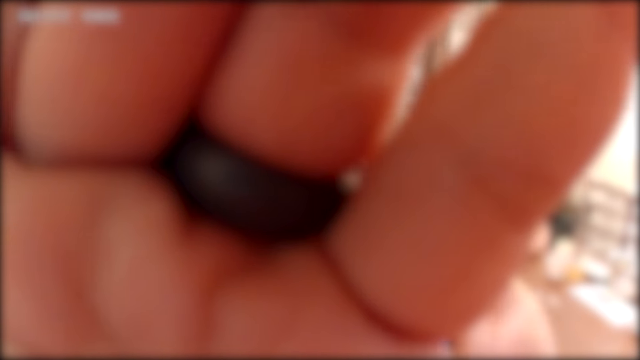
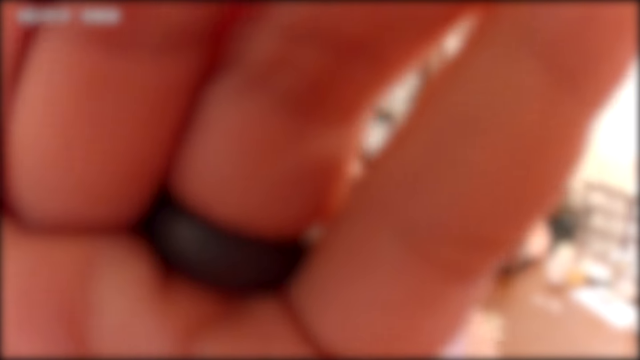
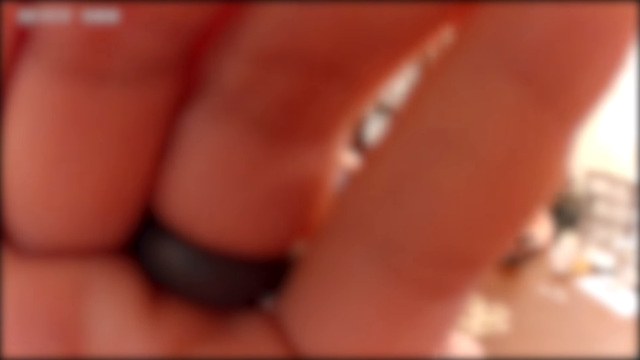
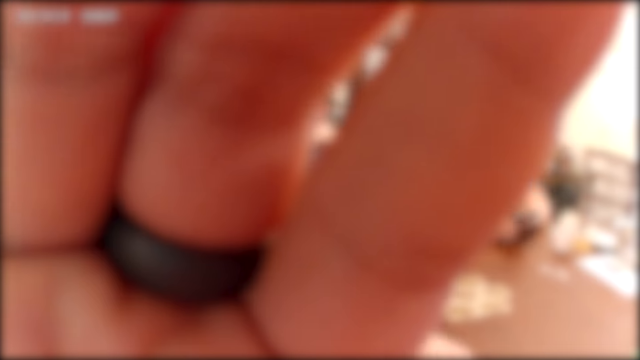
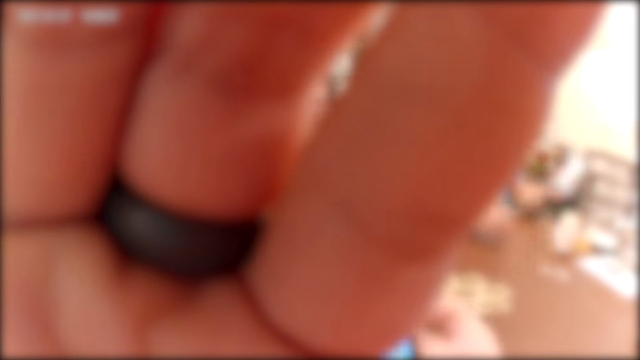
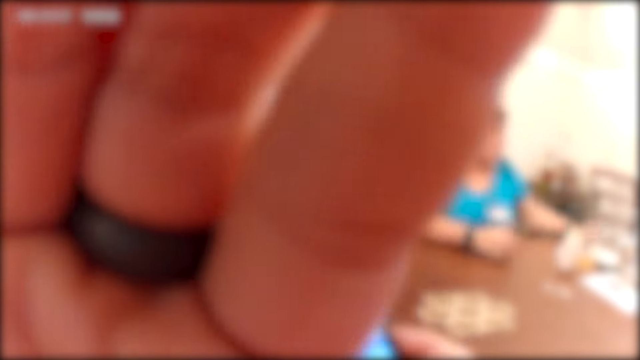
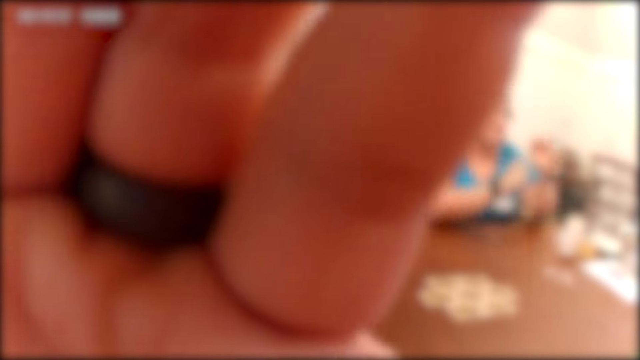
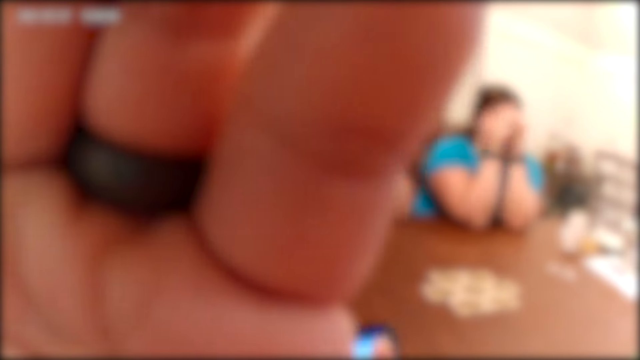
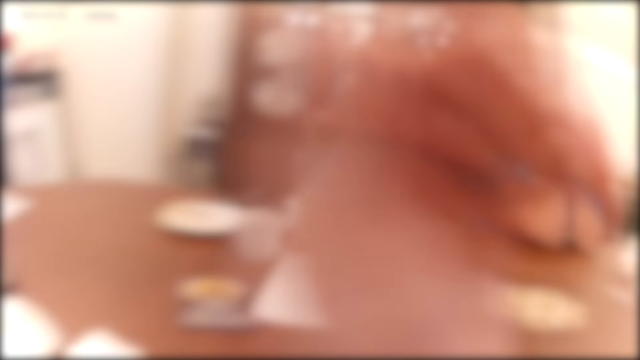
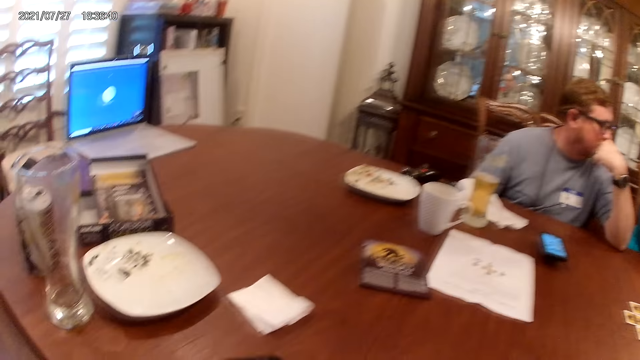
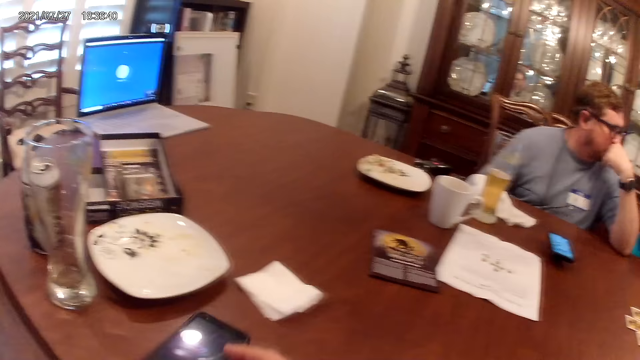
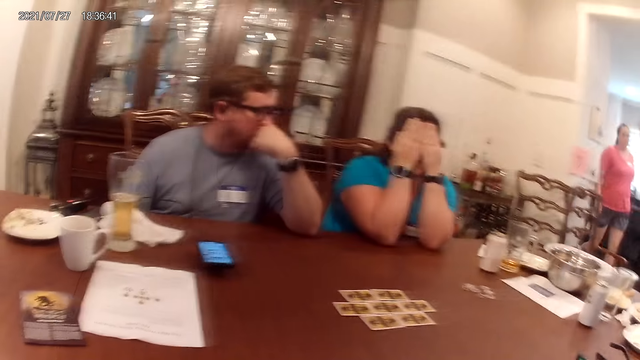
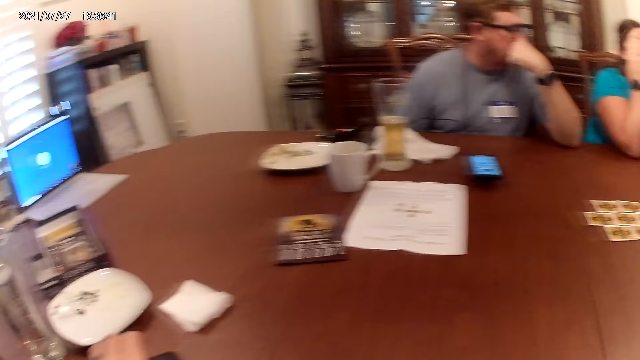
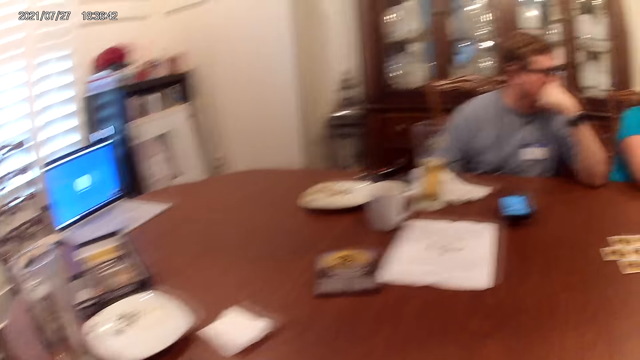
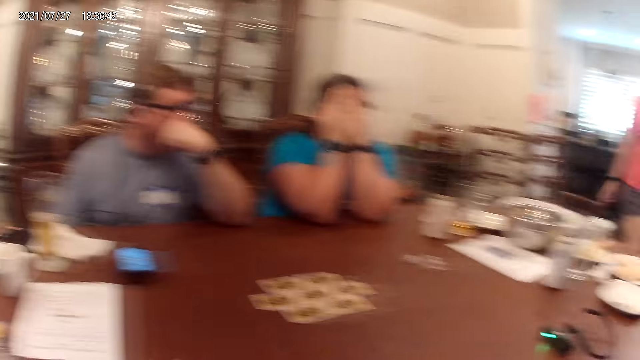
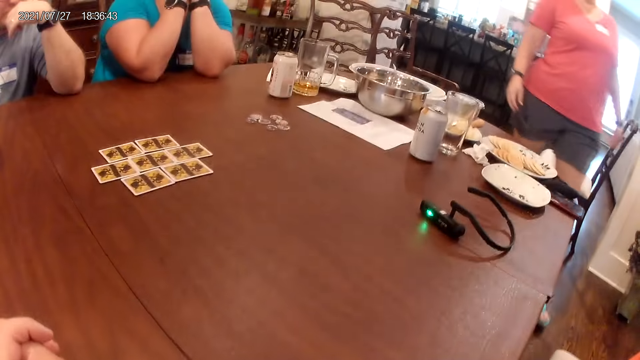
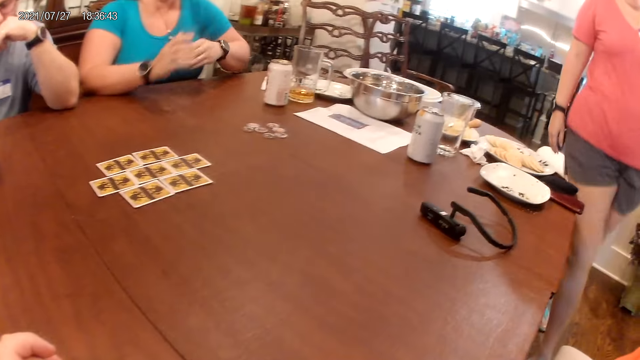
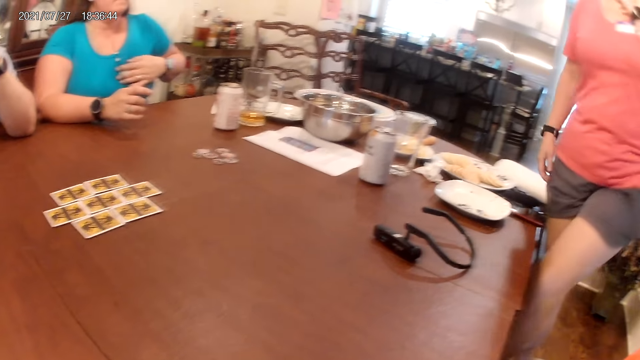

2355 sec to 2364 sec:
The woman drops the phone on the table. The camera wearer drops the phone on the table. The woman walks in the room.

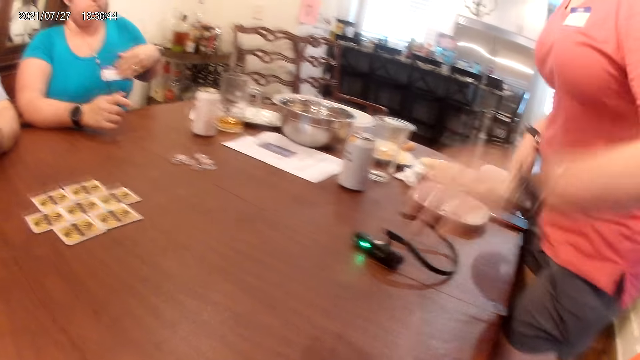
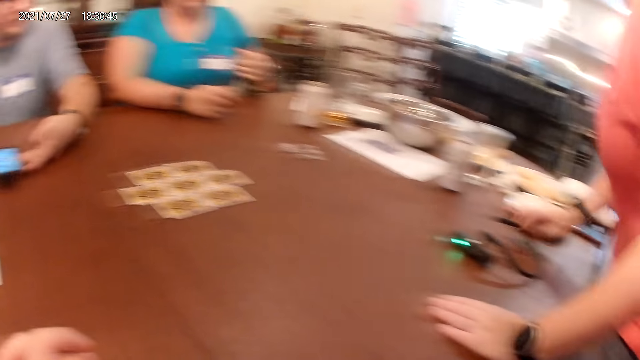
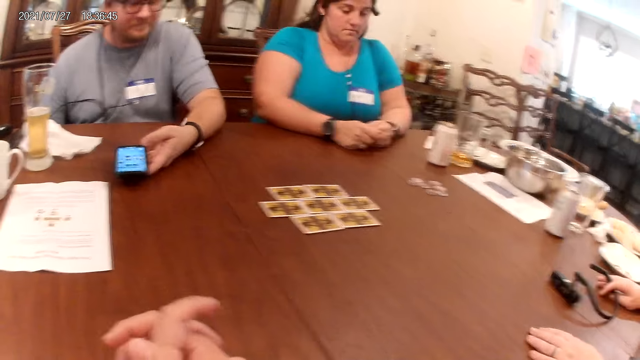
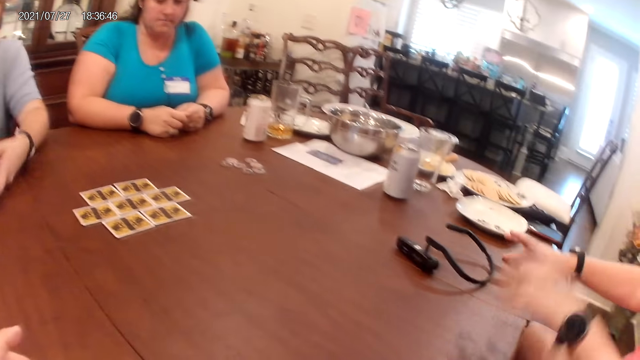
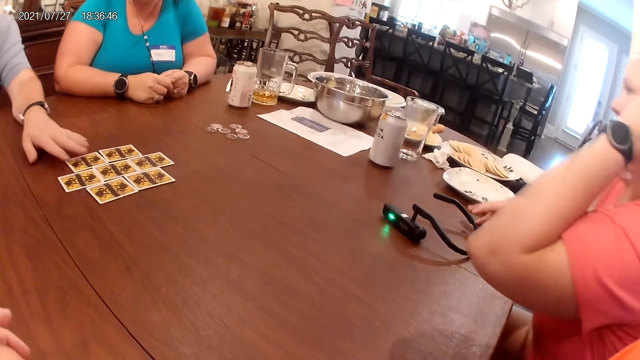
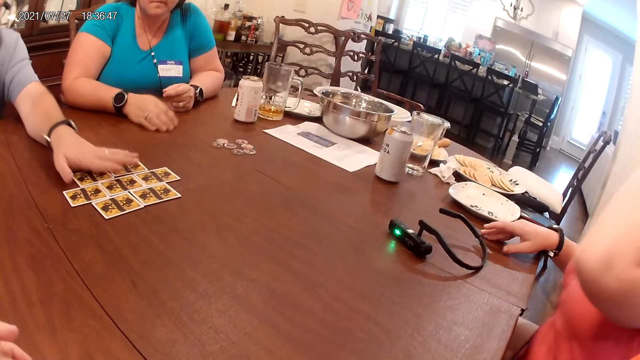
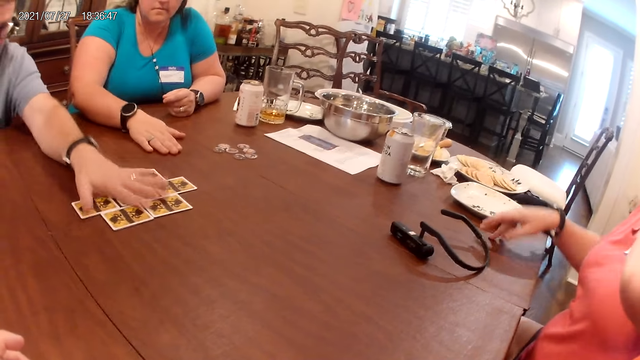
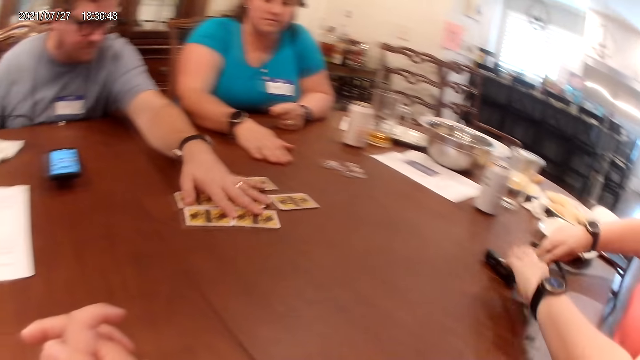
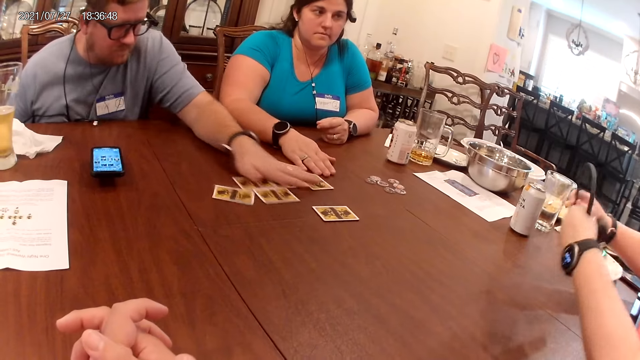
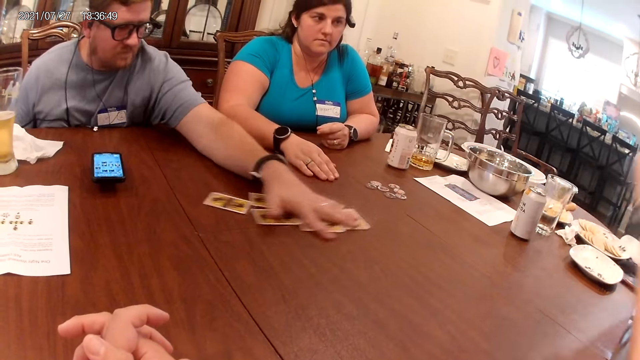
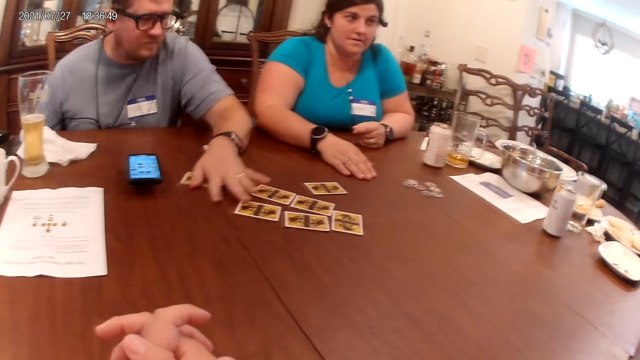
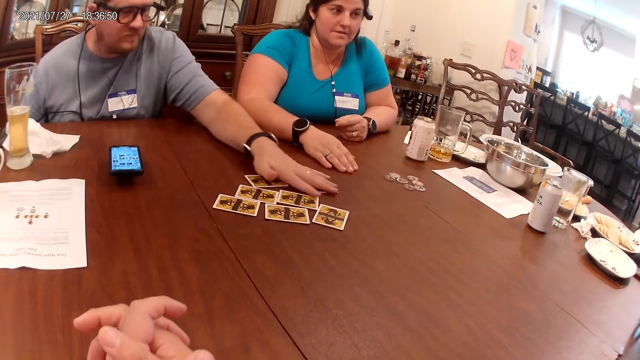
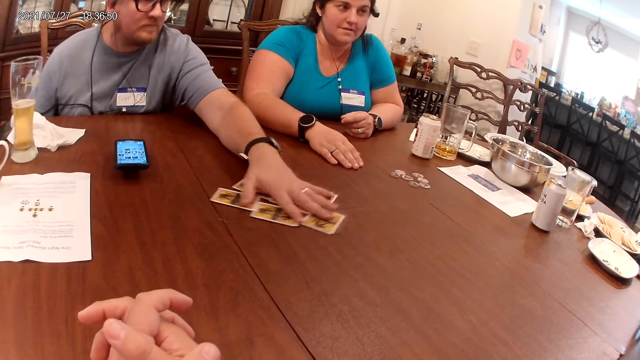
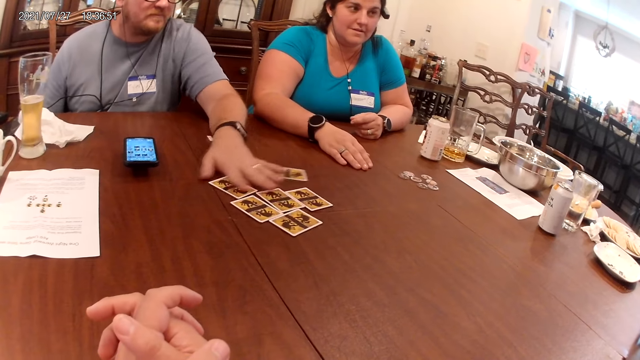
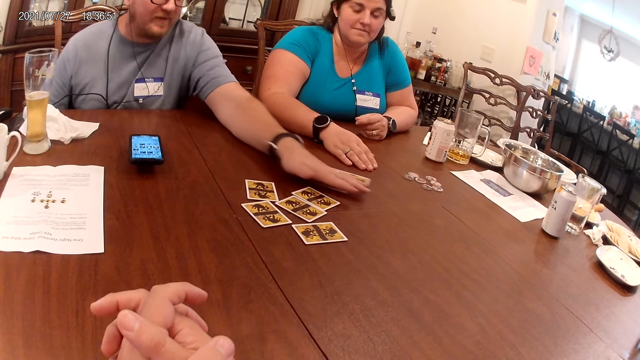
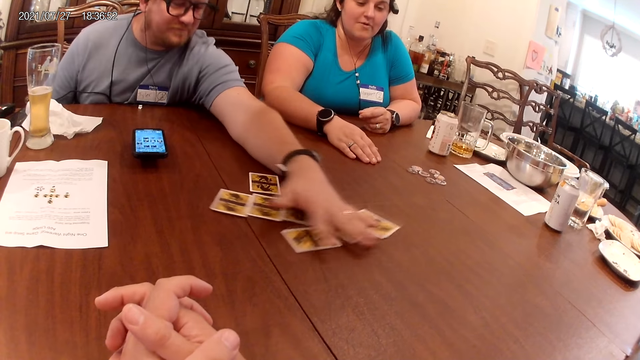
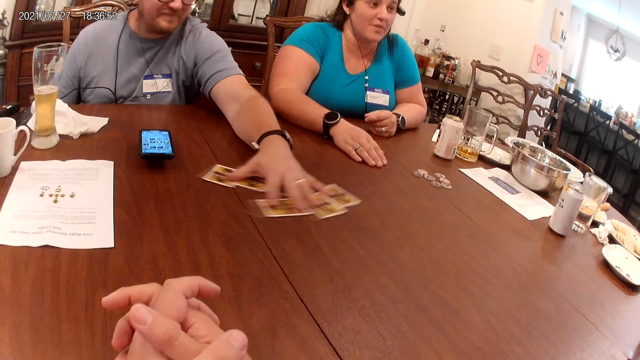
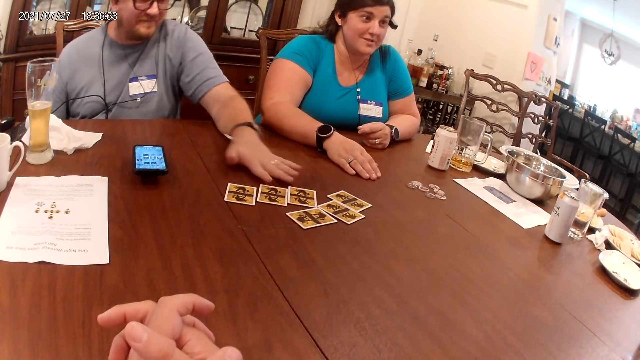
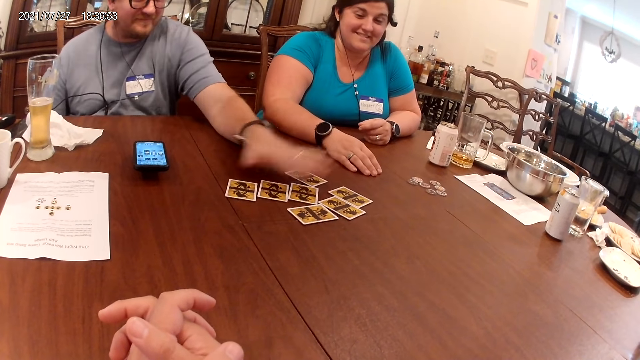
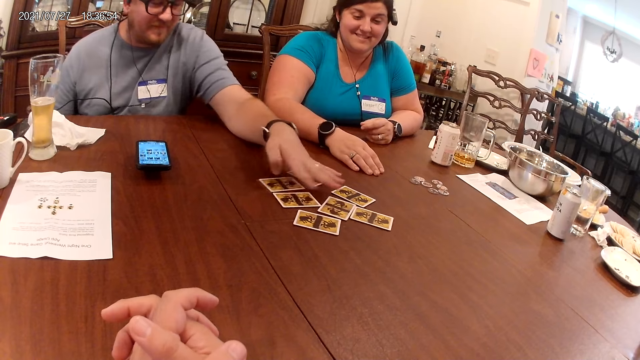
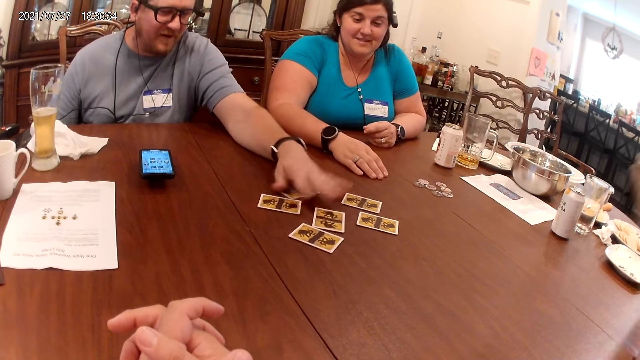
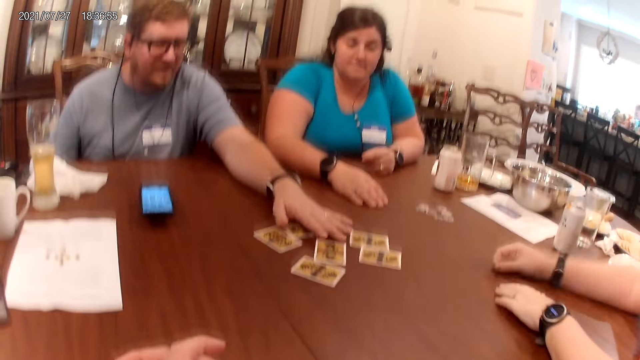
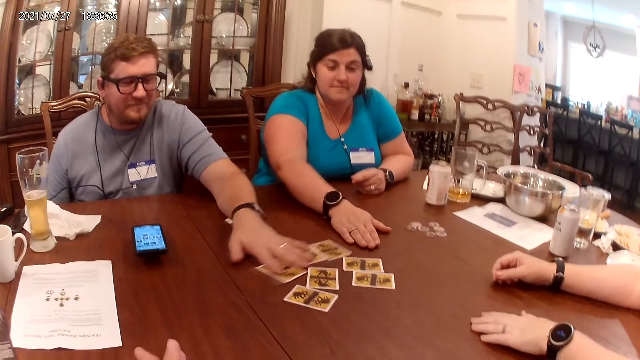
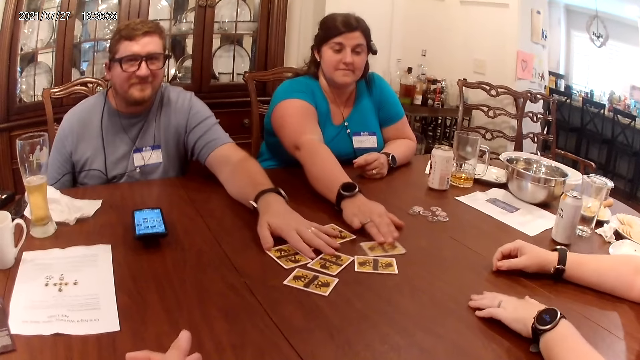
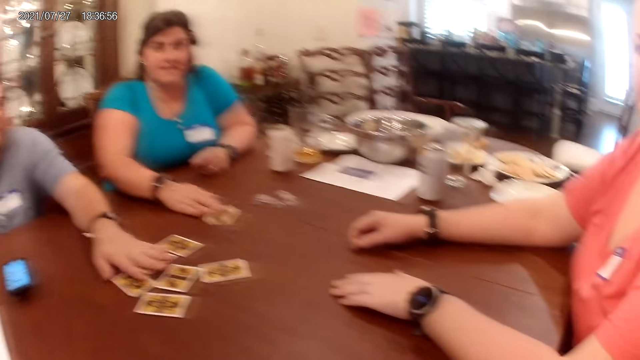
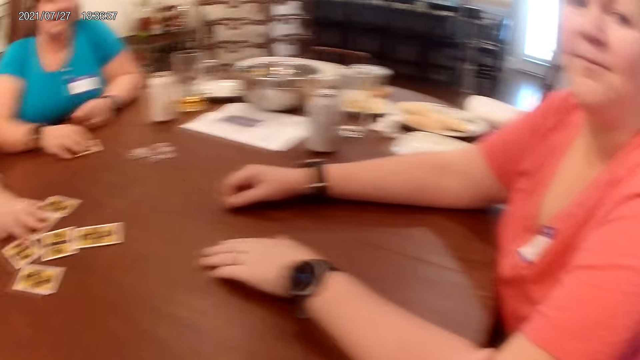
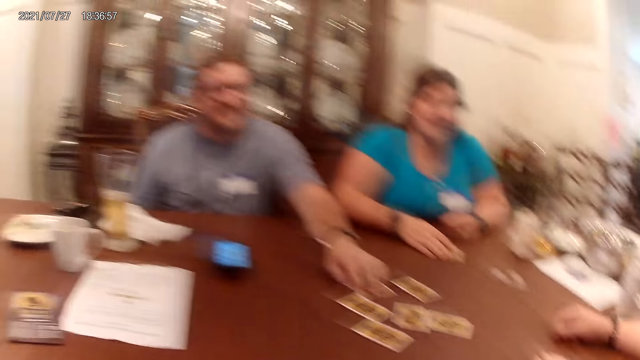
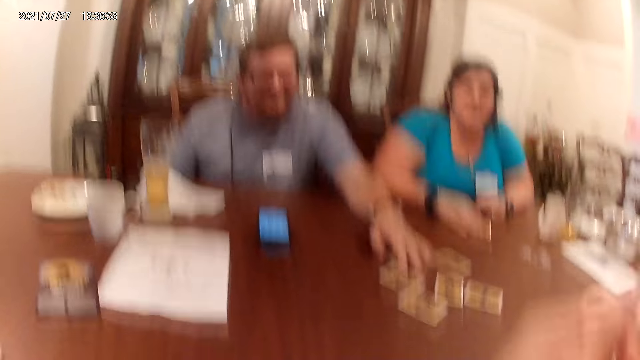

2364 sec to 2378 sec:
The woman sits on the chair. A man holds the phone on the table with his left hand. The man shuffles the card on the table with his left hand. The woman picks up the headset or camera on the table with both hands. The woman puts on the camera. The woman touches the table with her left hand and touches the table with her right hand. Another woman drags a card on the table and picks up the card on the table with her right hand.
